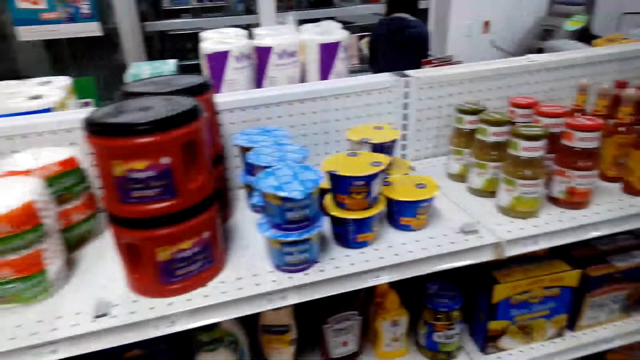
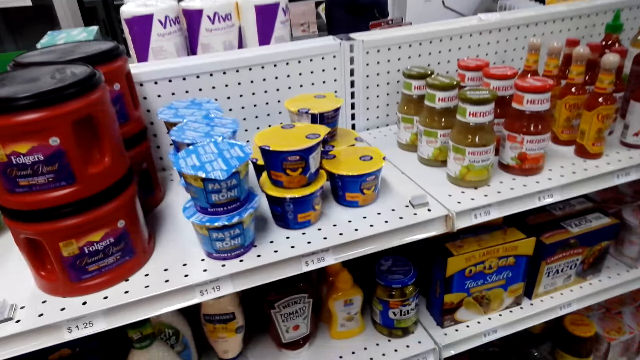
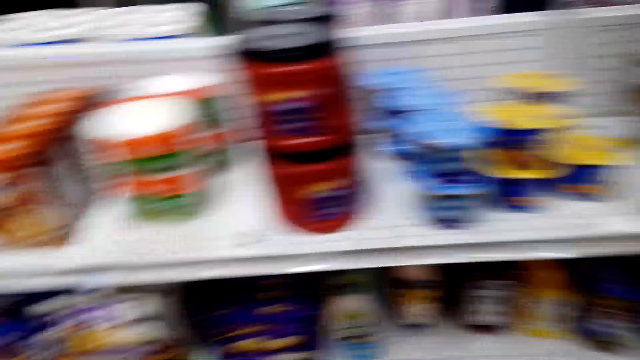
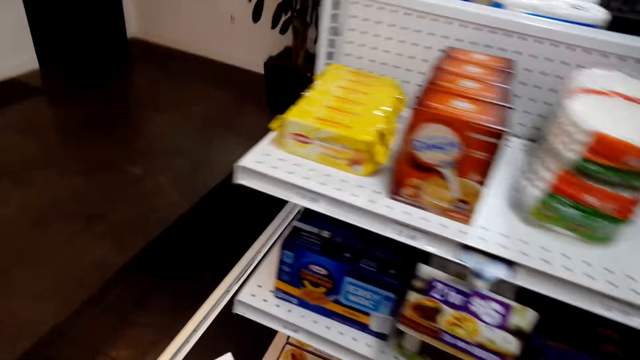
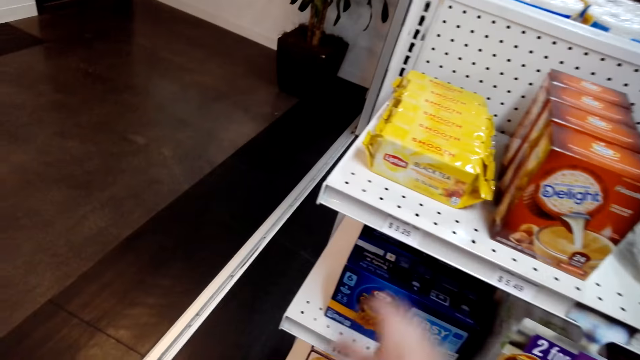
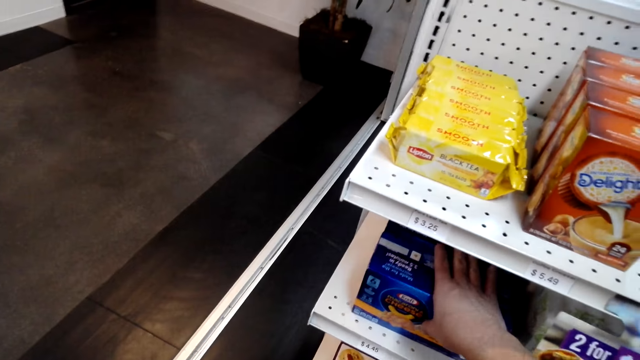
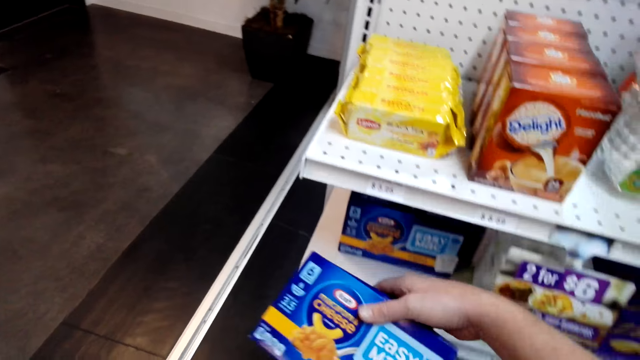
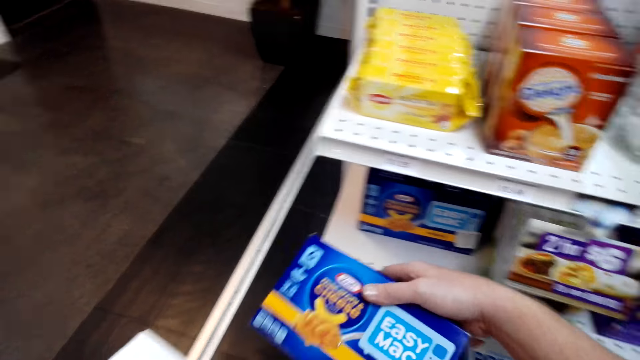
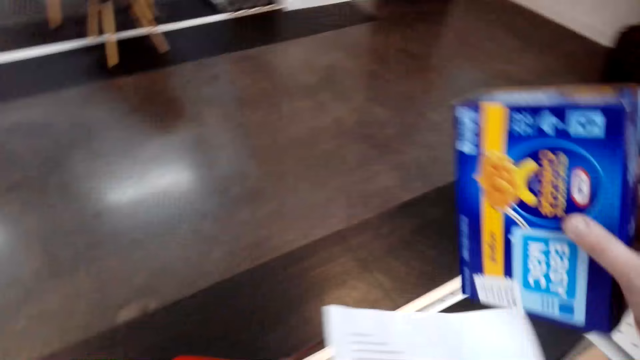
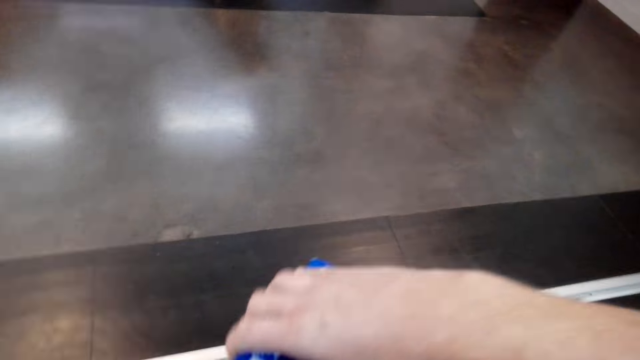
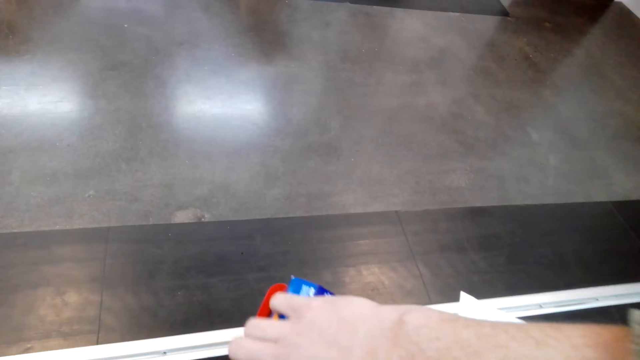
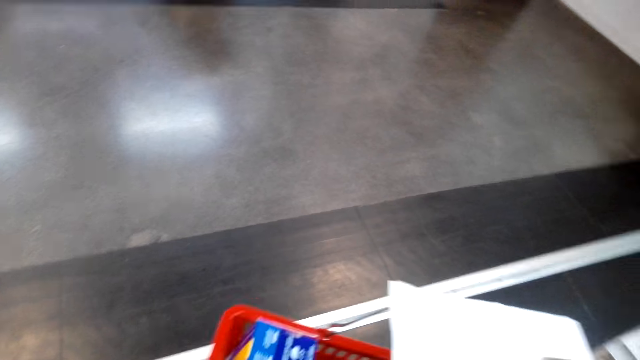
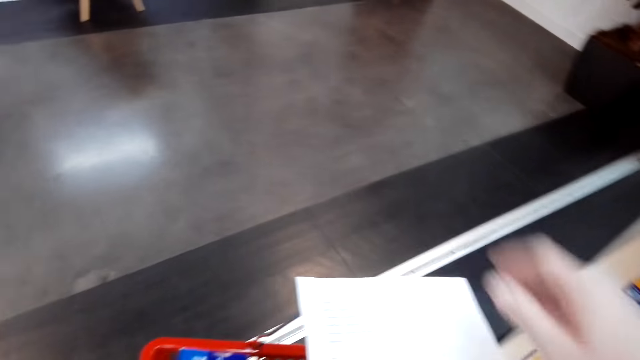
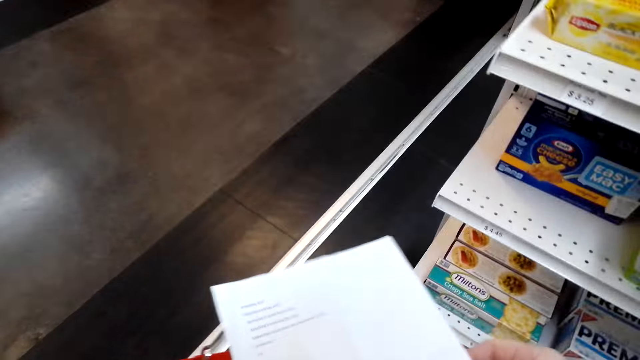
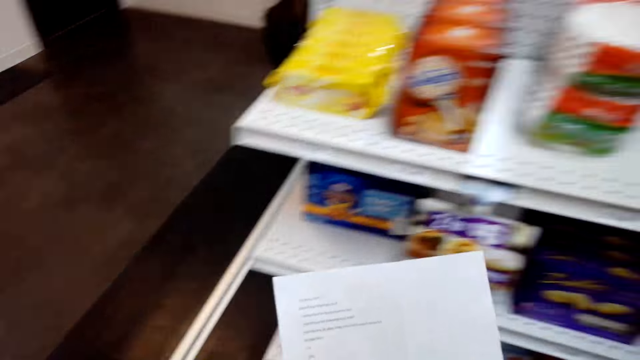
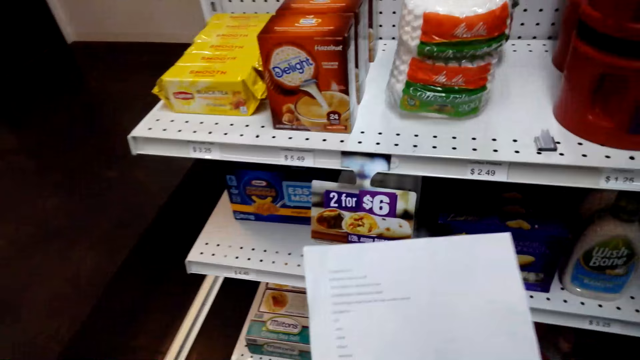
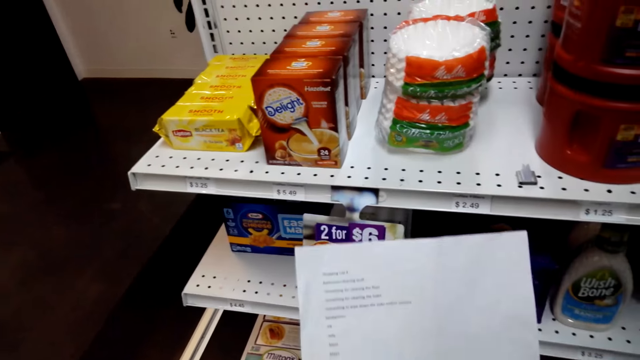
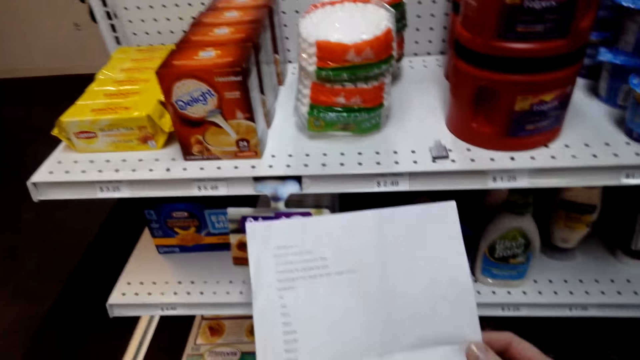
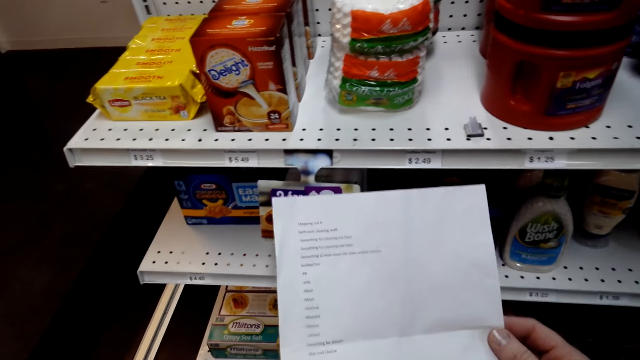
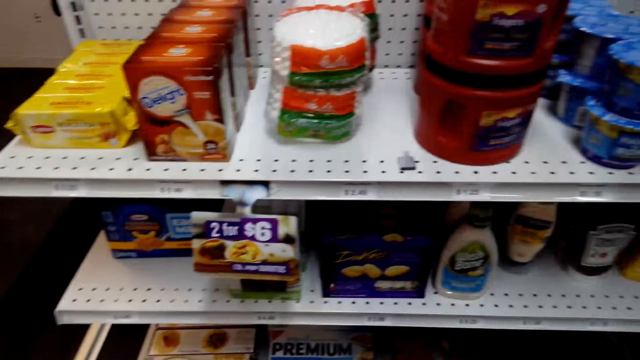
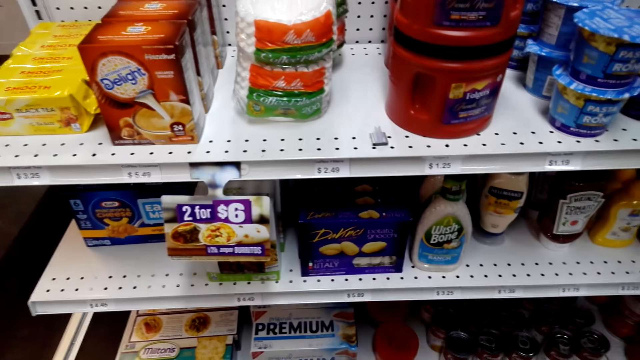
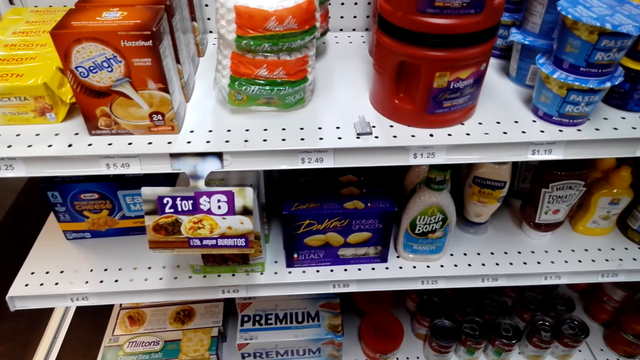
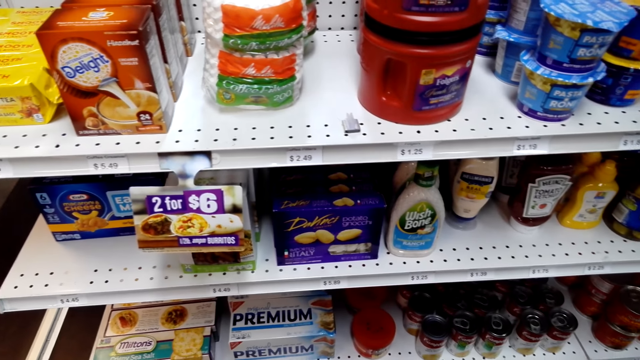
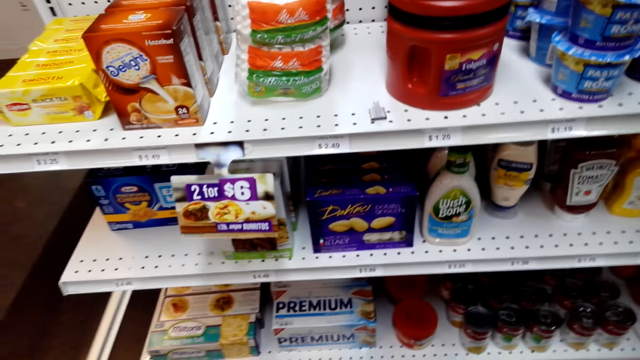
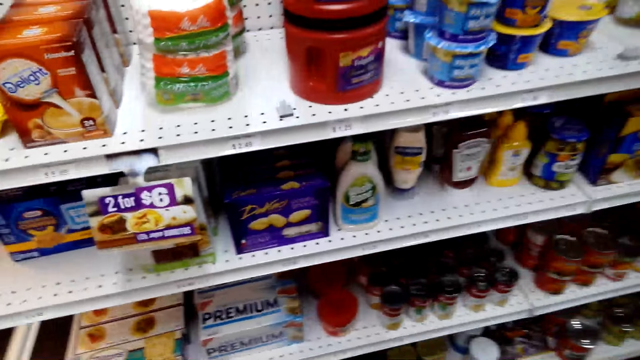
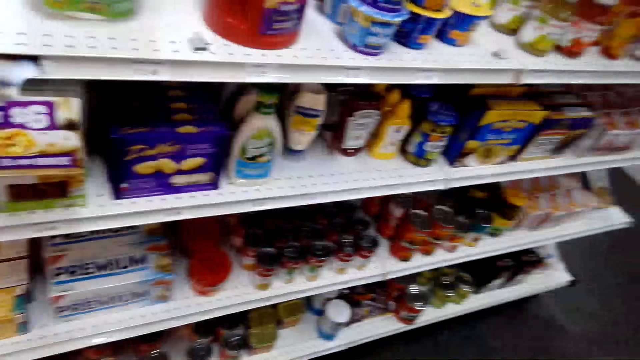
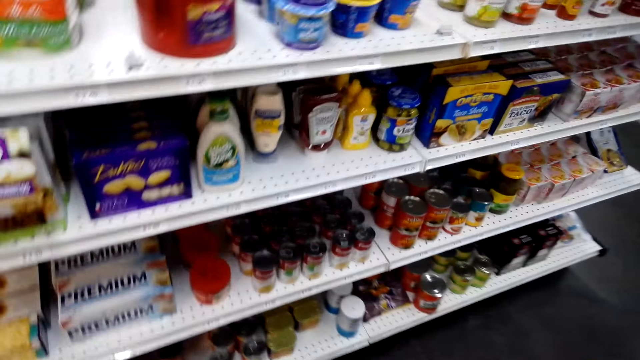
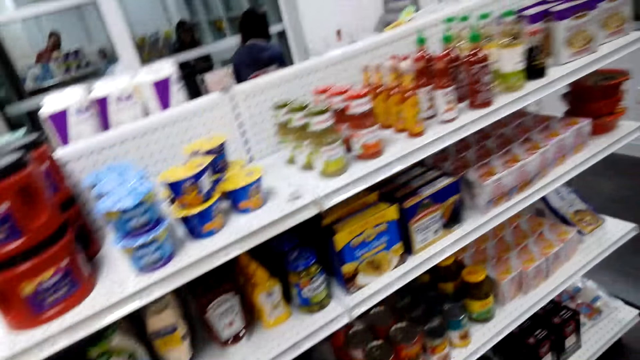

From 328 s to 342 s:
The camera wearer picks up a box from the shelf. They put the box in the basket. They check the shopping list. They look around the shop shelves.

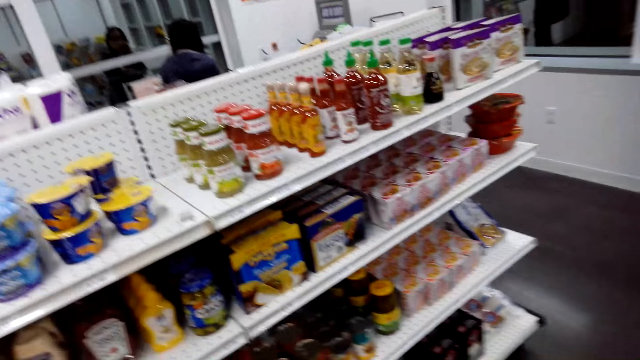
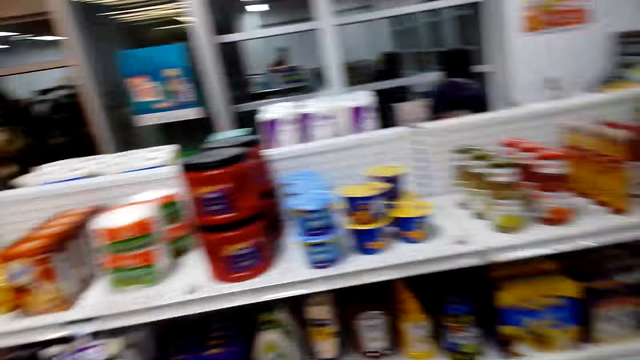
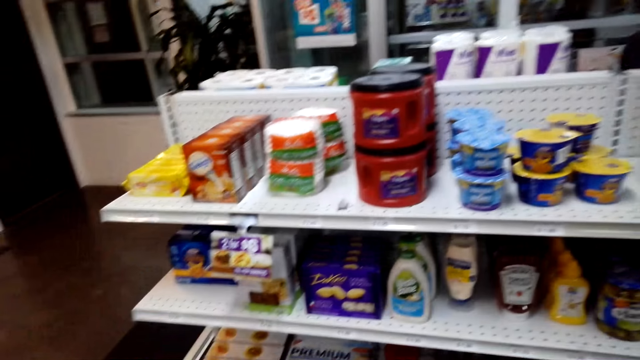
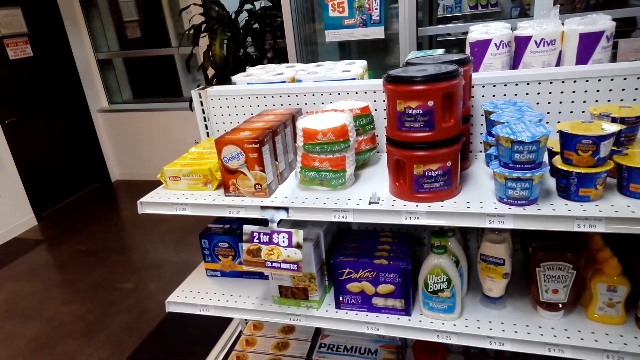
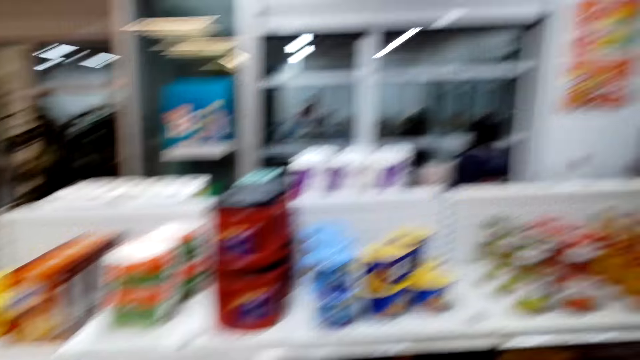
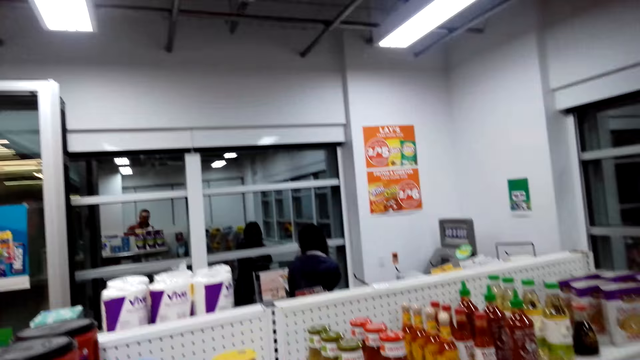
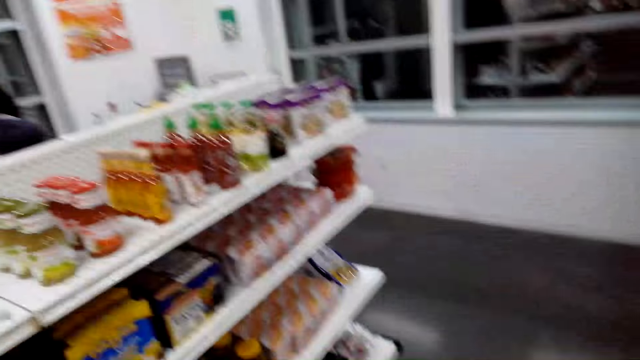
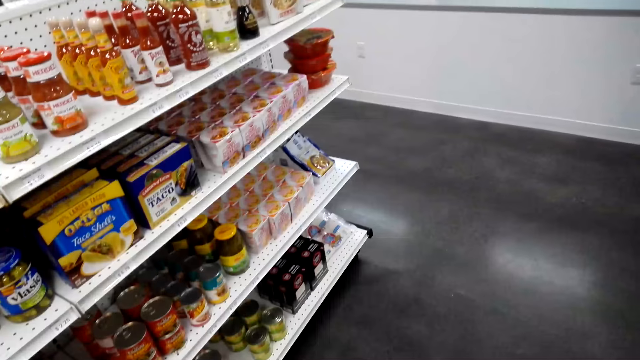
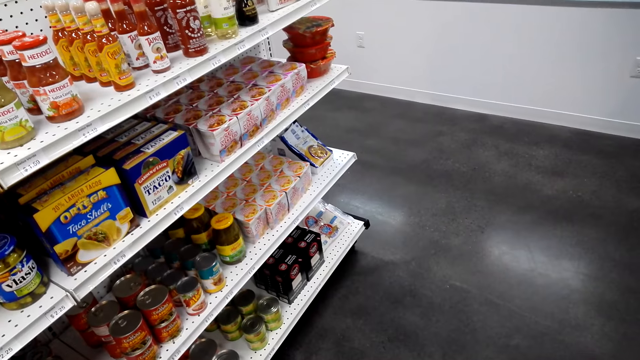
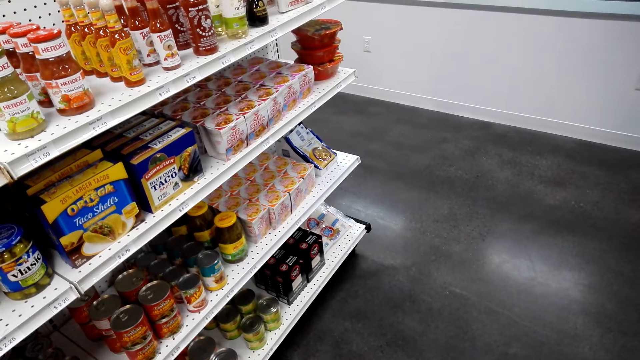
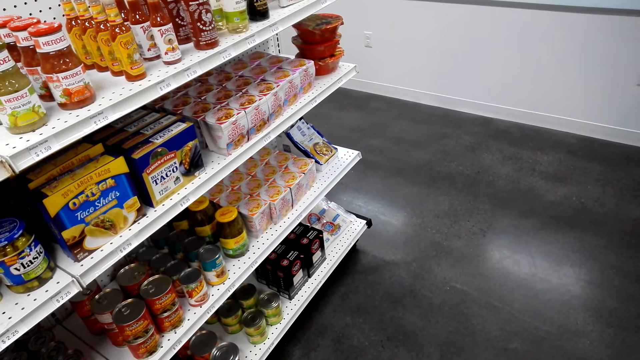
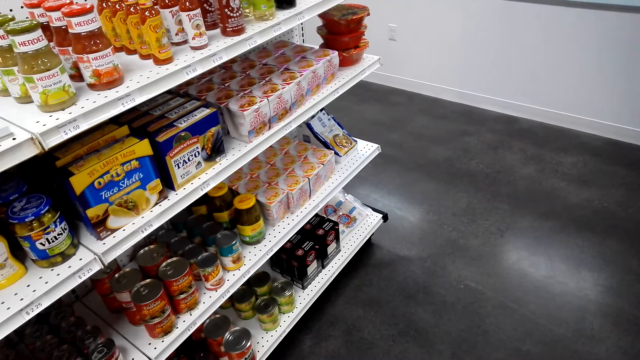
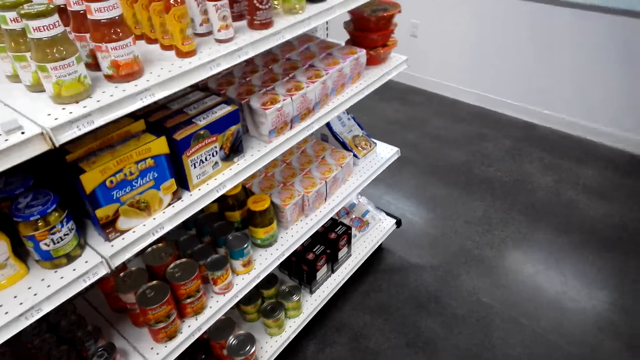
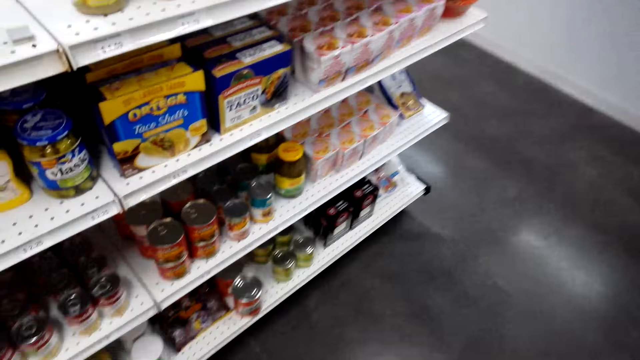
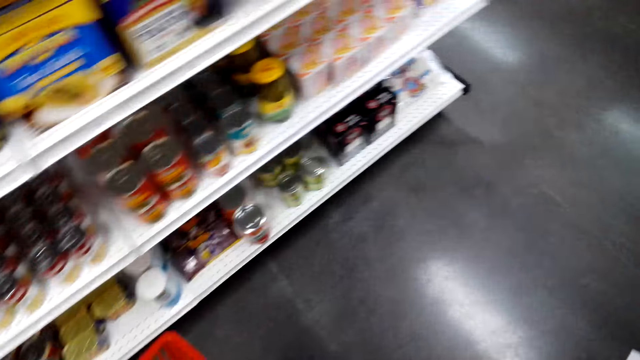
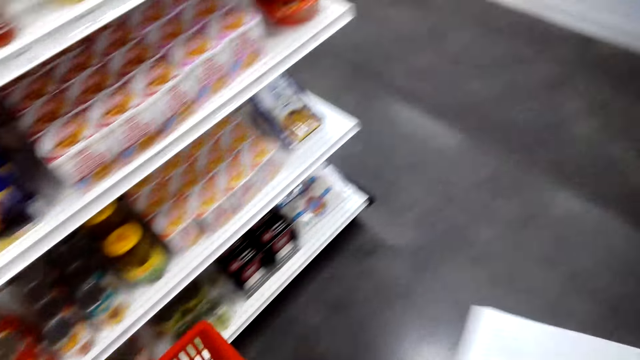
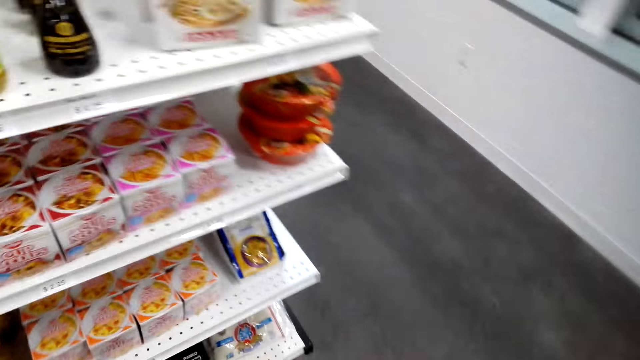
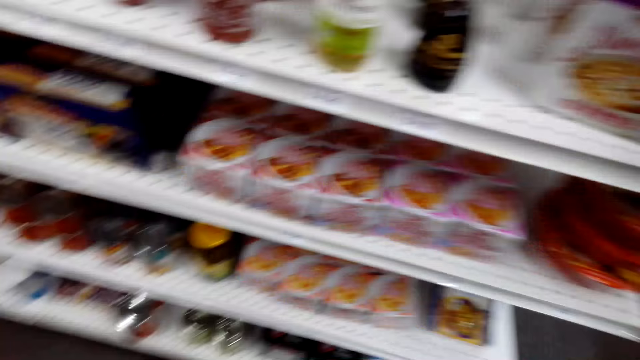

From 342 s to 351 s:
The camera wearer looks around. They bend down.
